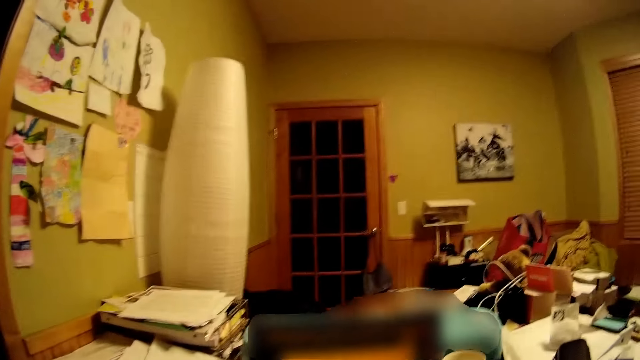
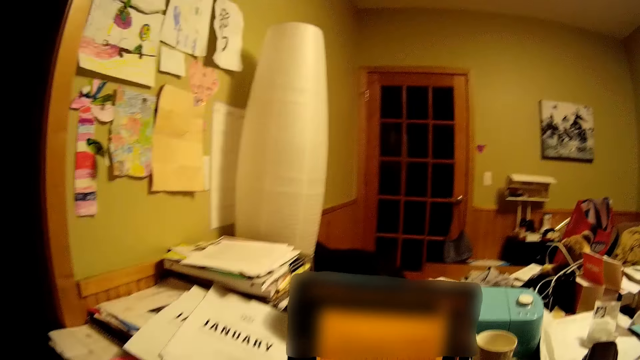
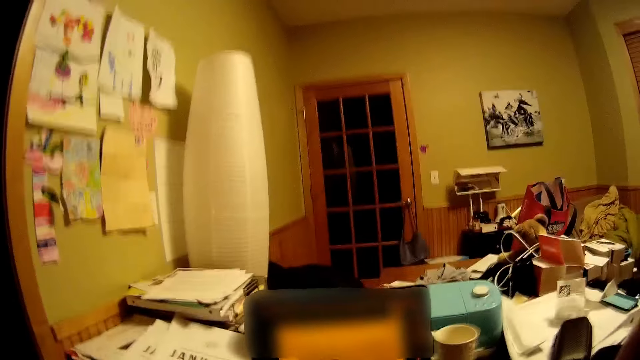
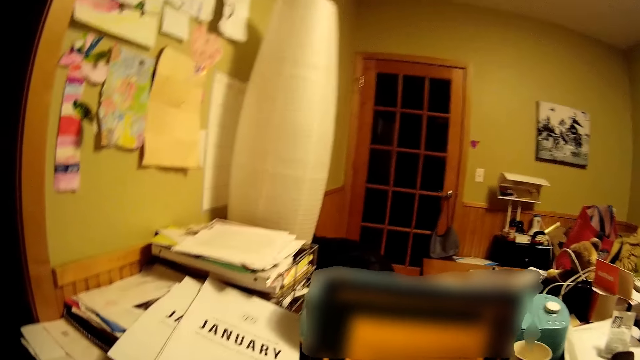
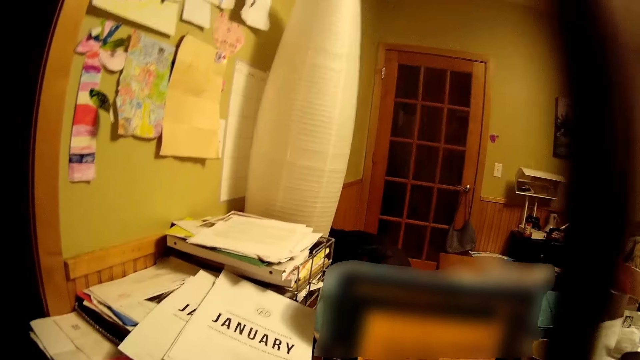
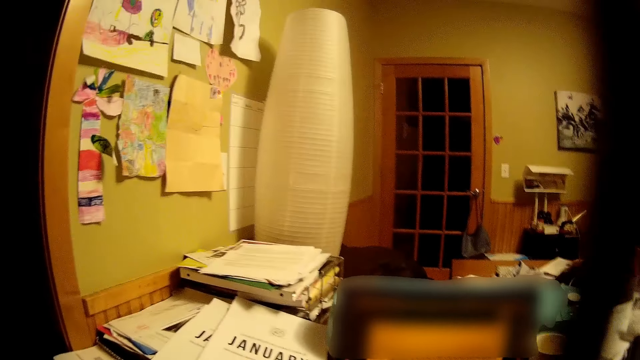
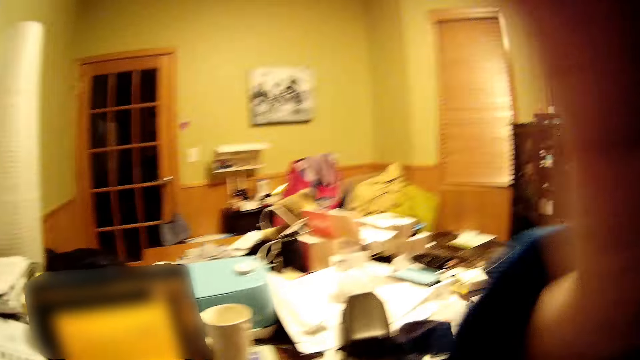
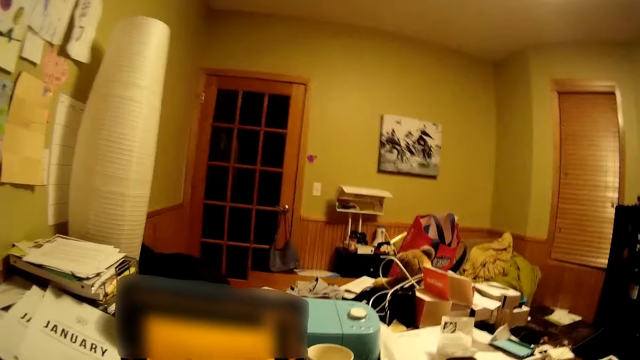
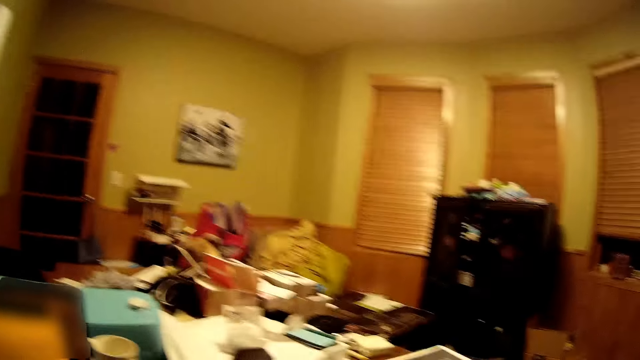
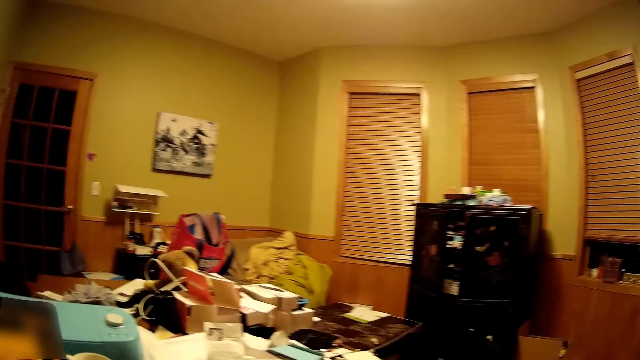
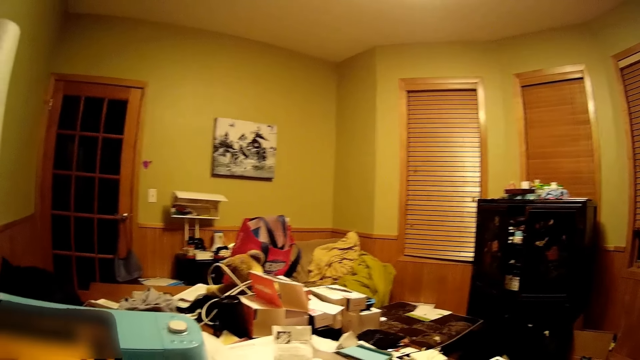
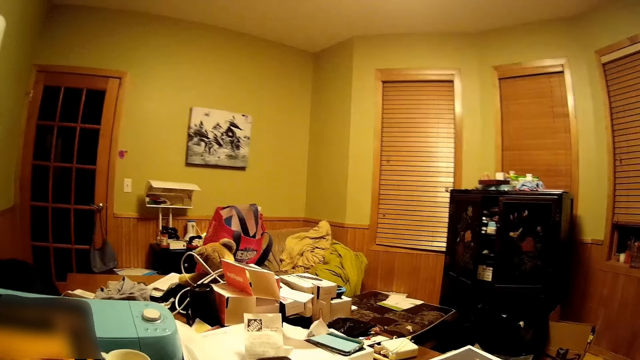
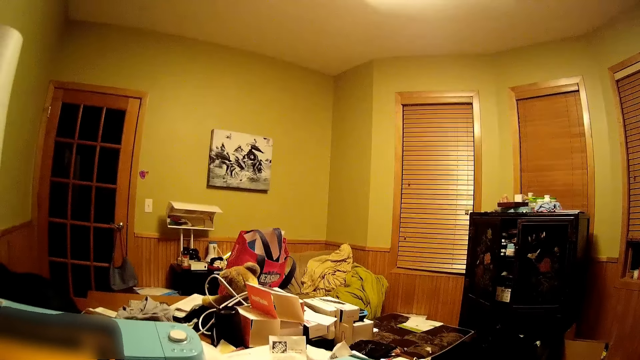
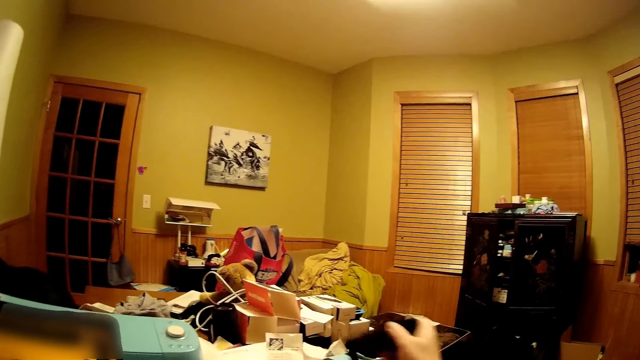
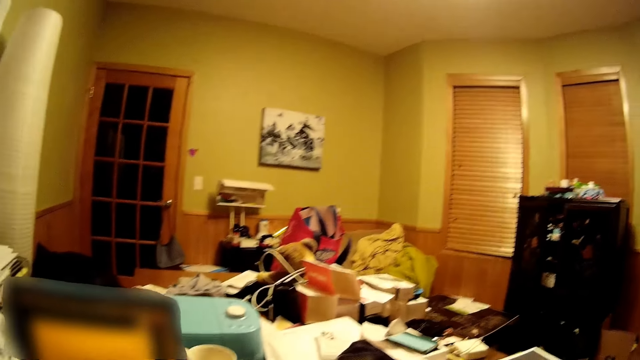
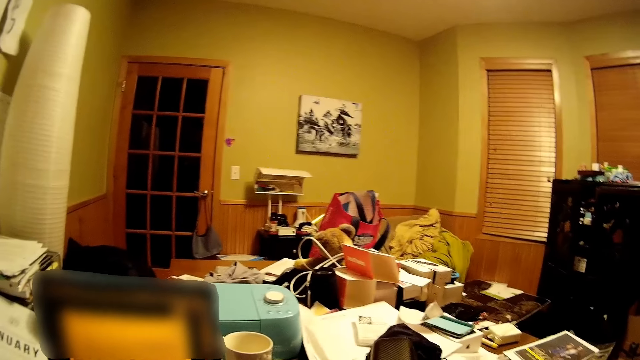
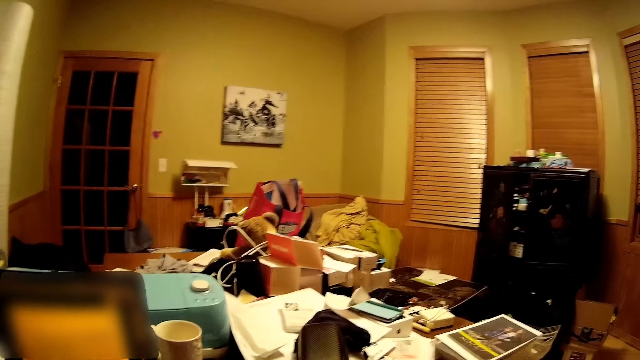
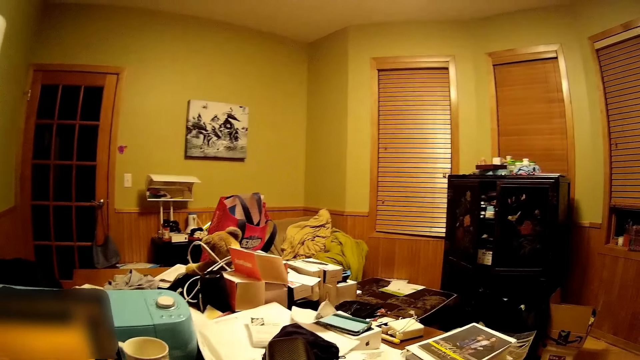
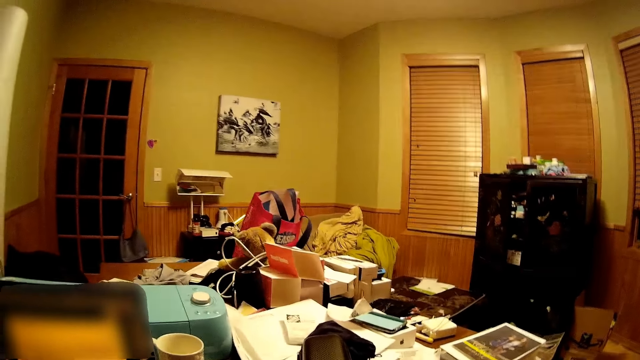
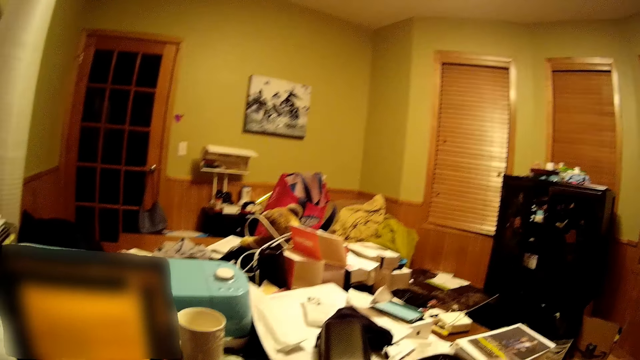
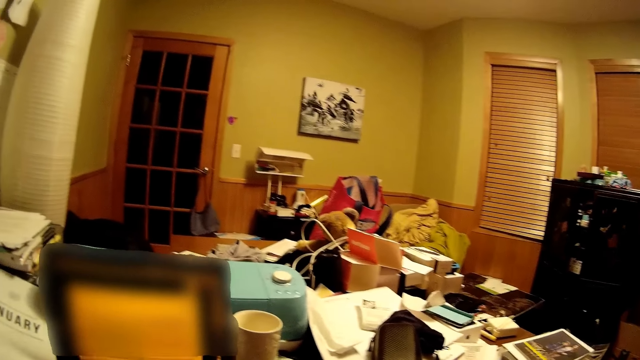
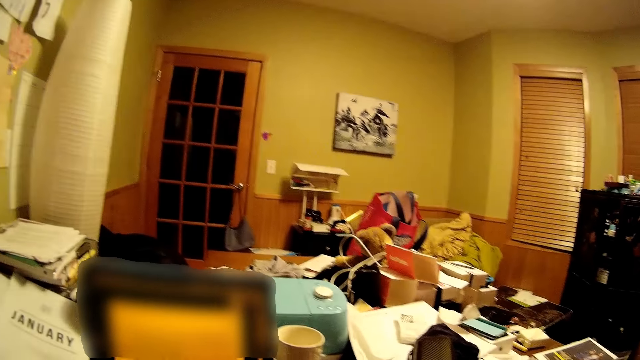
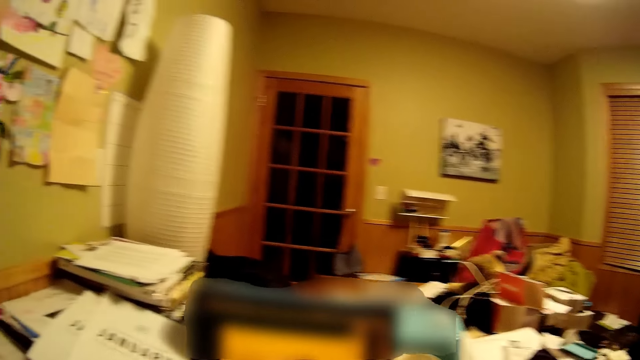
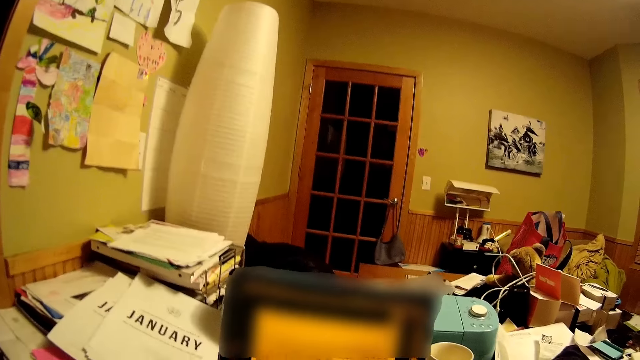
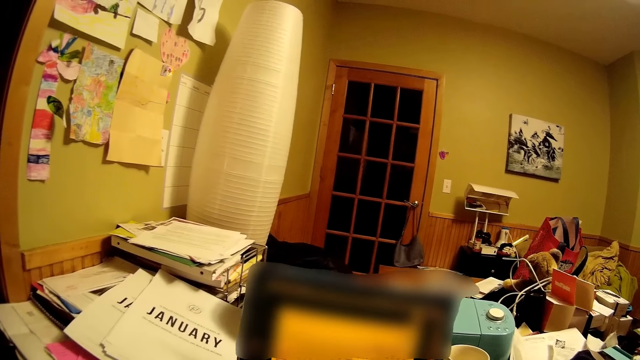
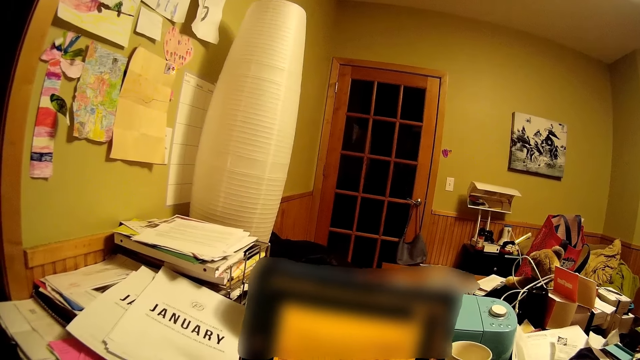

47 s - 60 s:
The camera wearer carries her hands up. She moves the camera around the room. She does something. She puts something on the table. She turns around the room.

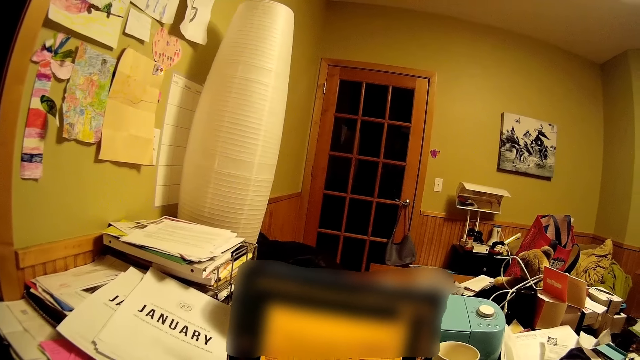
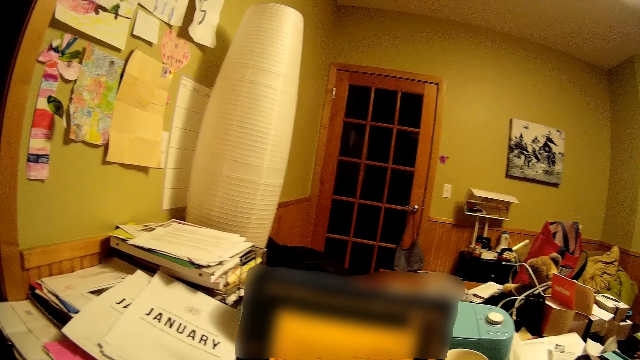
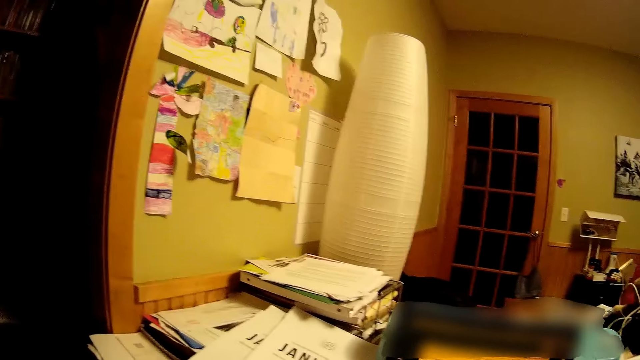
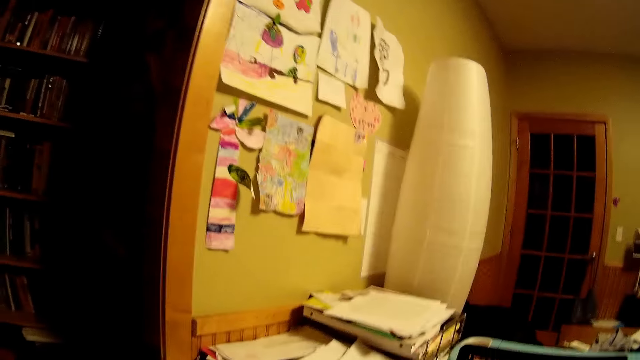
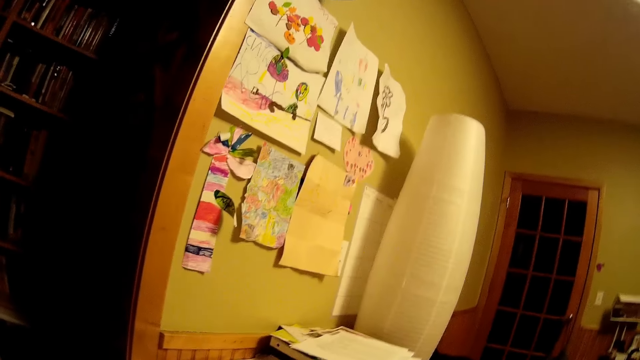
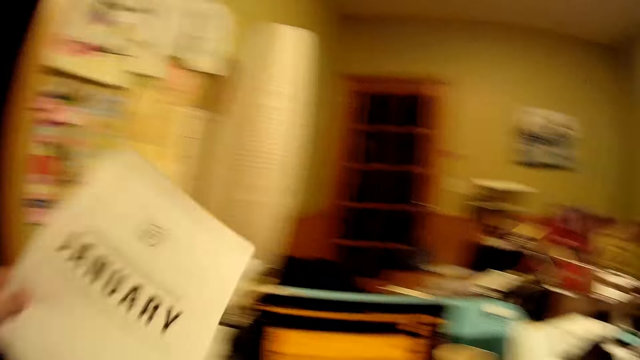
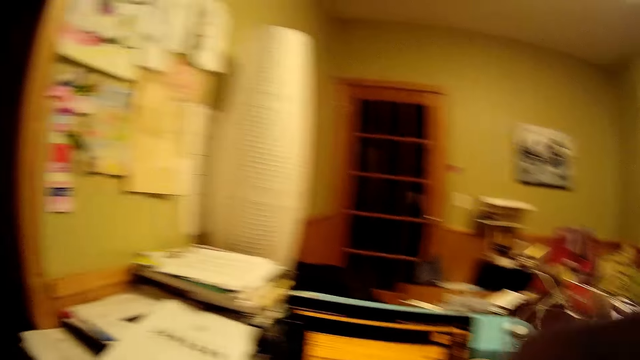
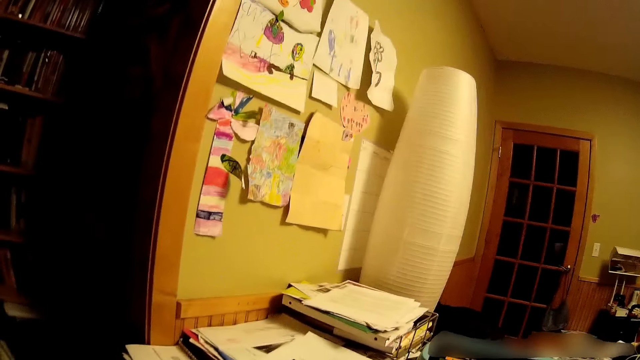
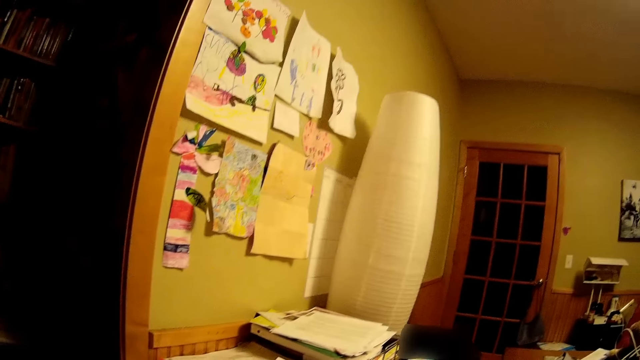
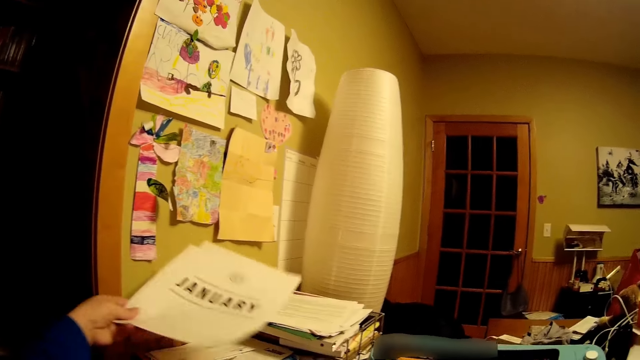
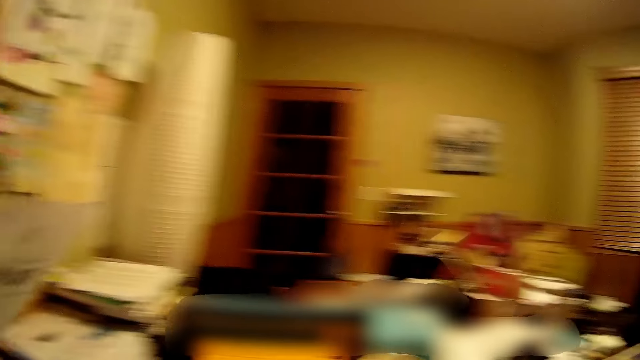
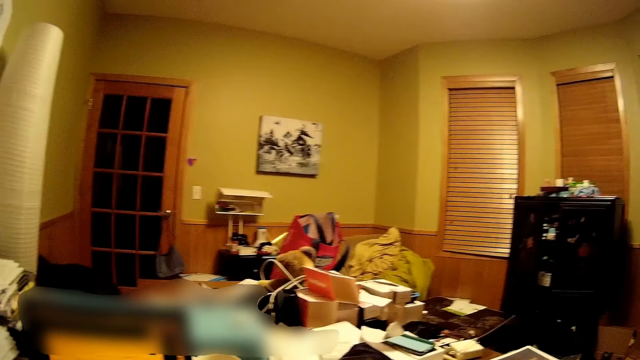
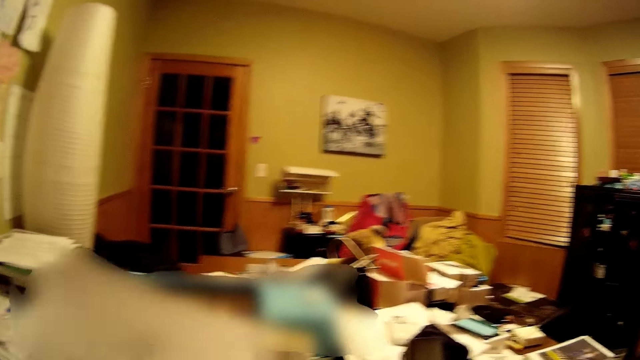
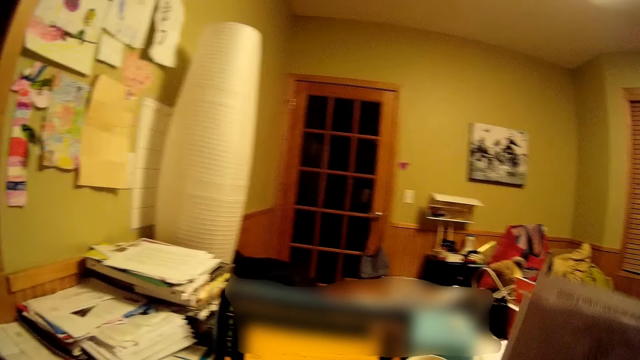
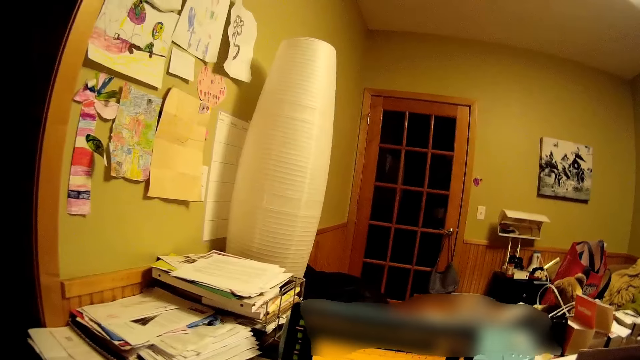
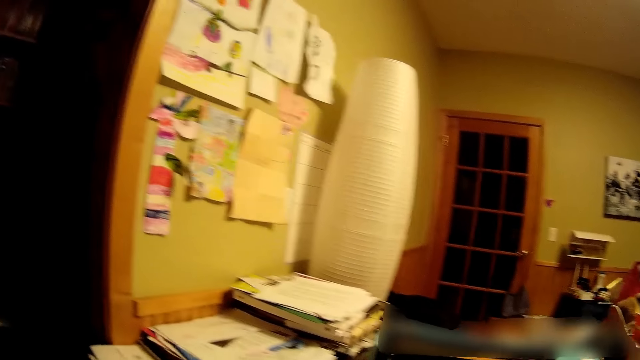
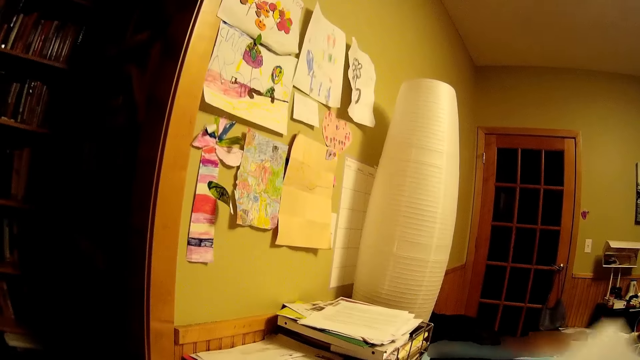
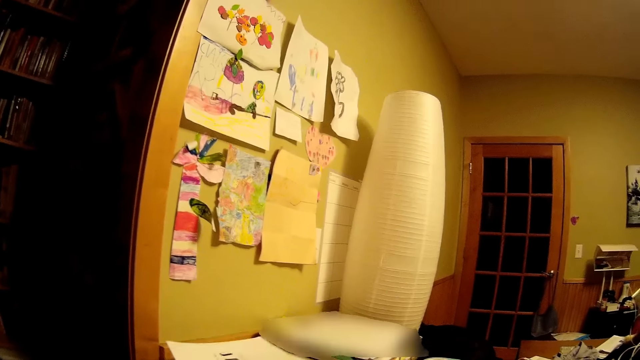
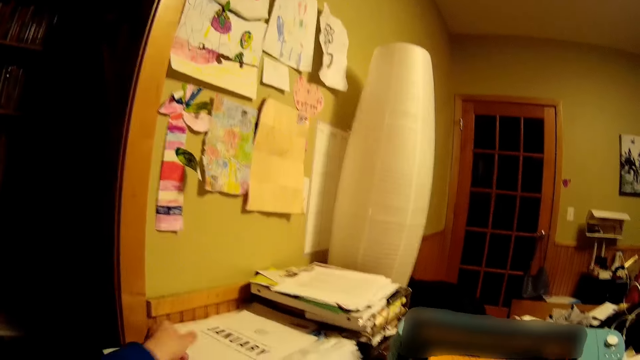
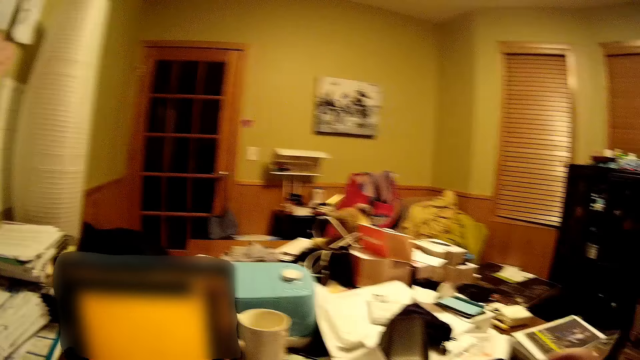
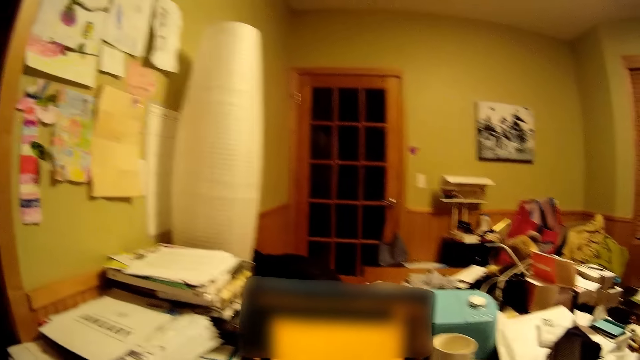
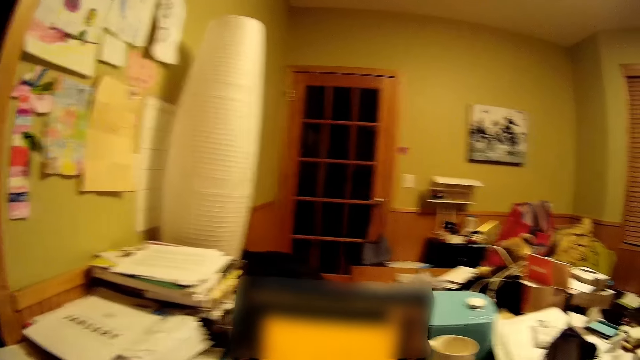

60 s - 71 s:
The camera wearer picks up a piece of paper on top of the table. They pick up the papers. They shake the papers. They turn around the room. They put the papers on top of the table. They turn around the room.
